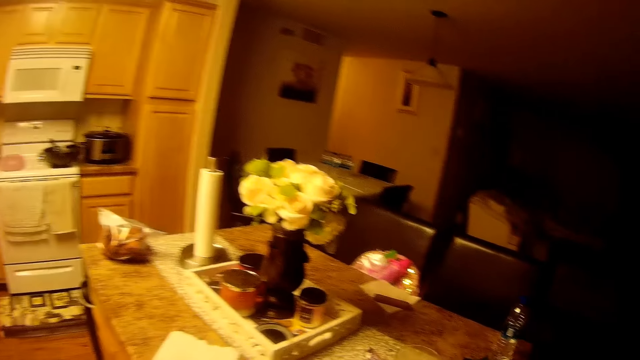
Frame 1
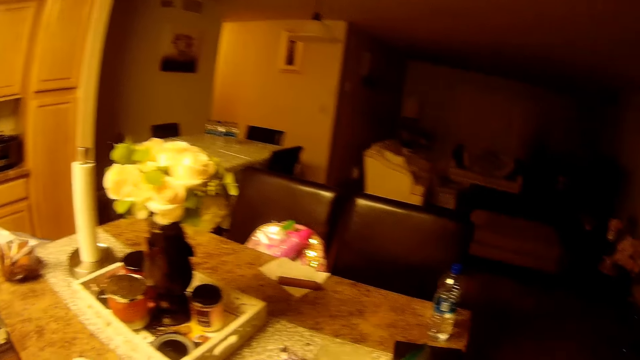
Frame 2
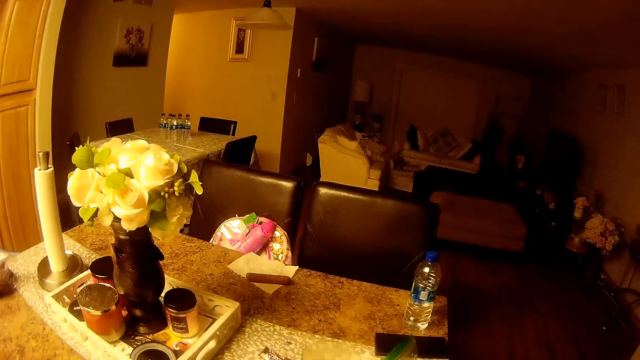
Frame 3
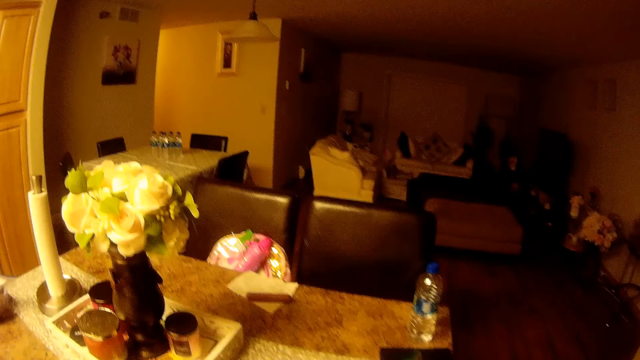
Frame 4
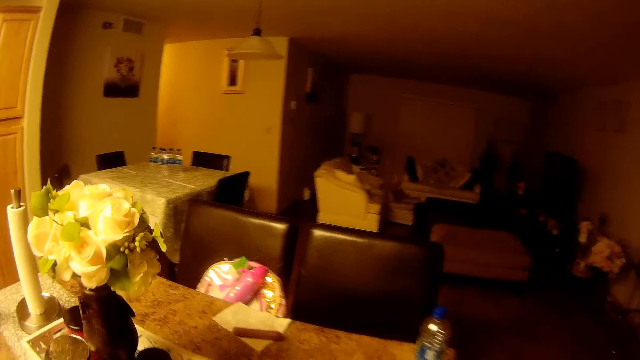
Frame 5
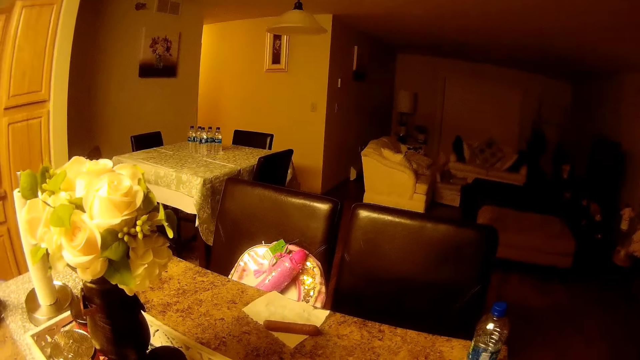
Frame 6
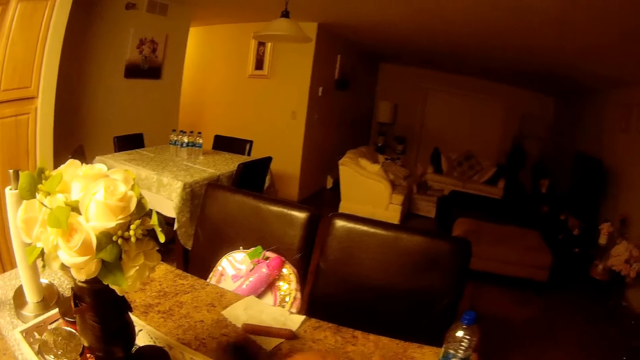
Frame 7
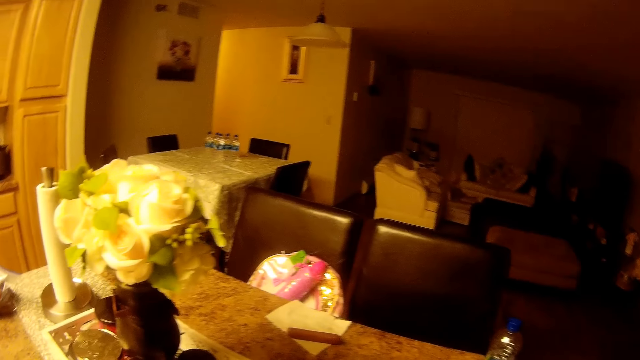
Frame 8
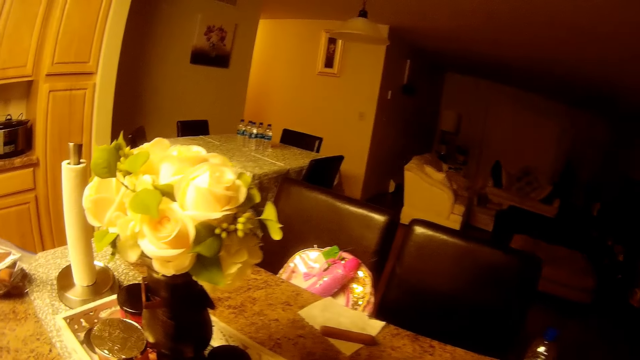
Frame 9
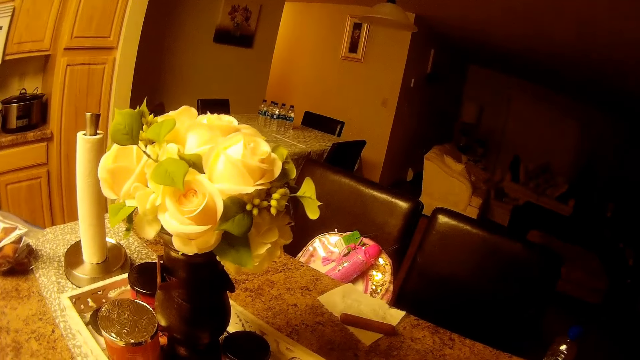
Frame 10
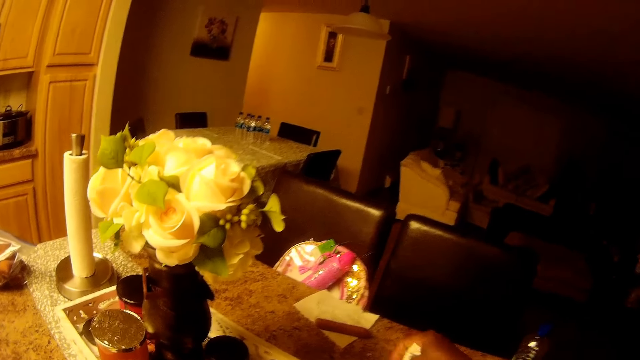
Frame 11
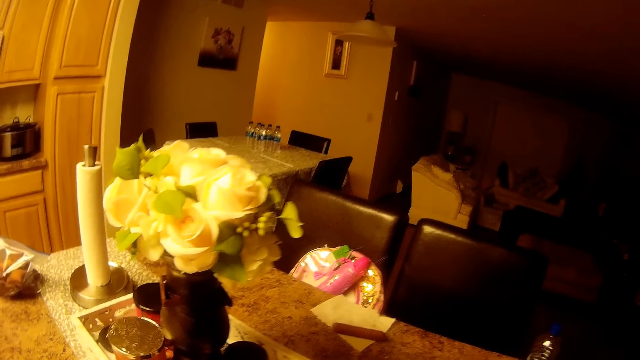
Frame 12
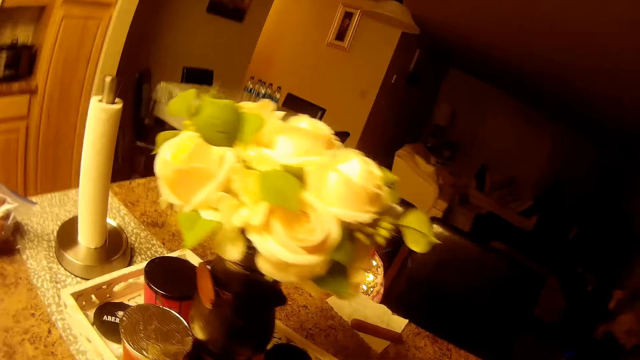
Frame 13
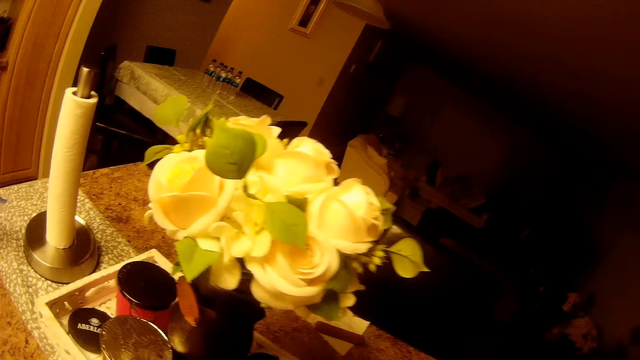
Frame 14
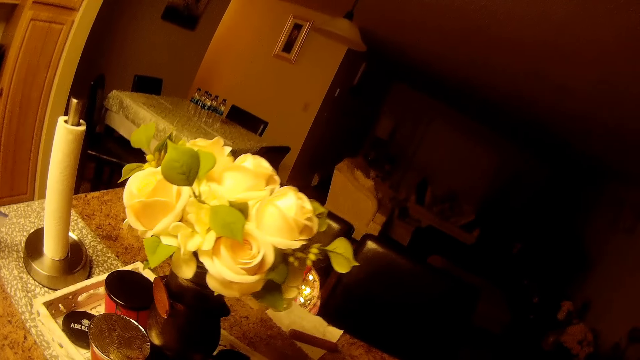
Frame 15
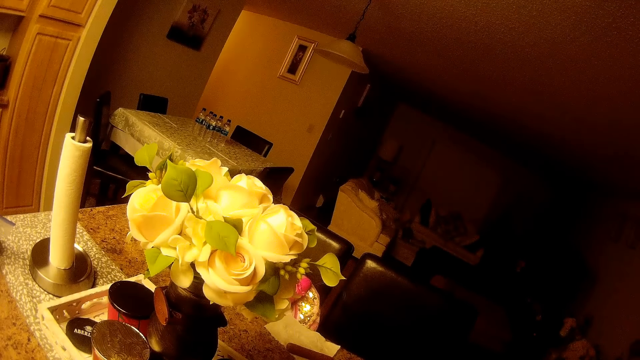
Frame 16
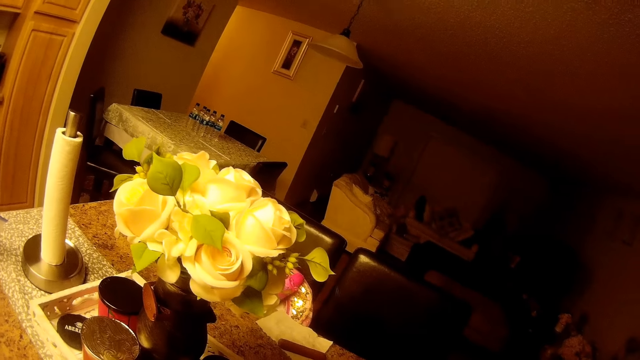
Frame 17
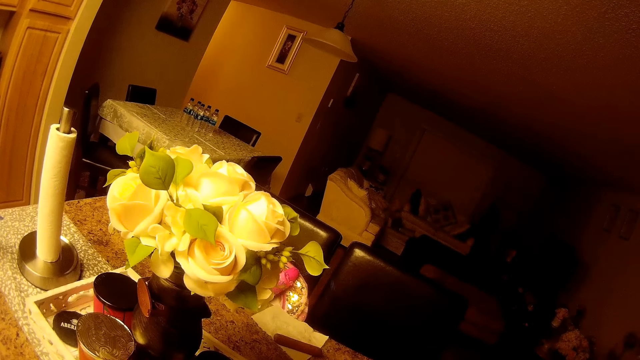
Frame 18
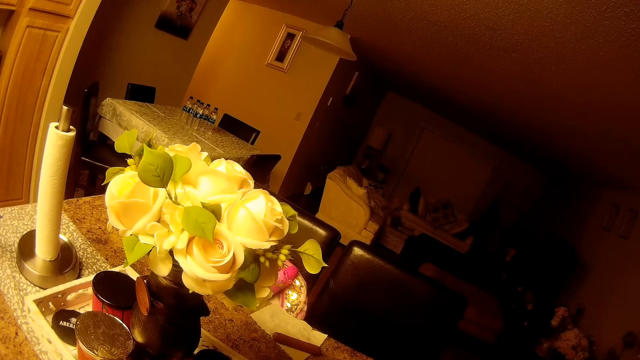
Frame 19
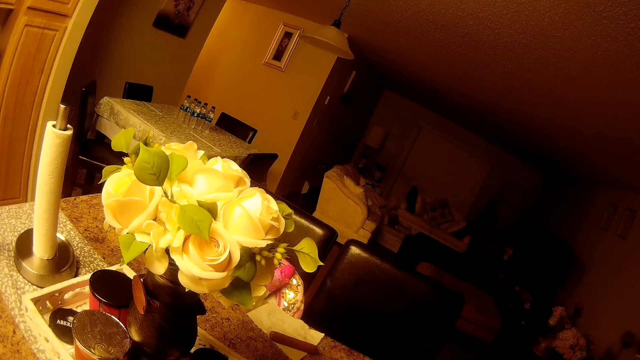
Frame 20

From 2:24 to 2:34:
The camera wearer moves a hand. They hold a paper. They stare at the flower on the table.

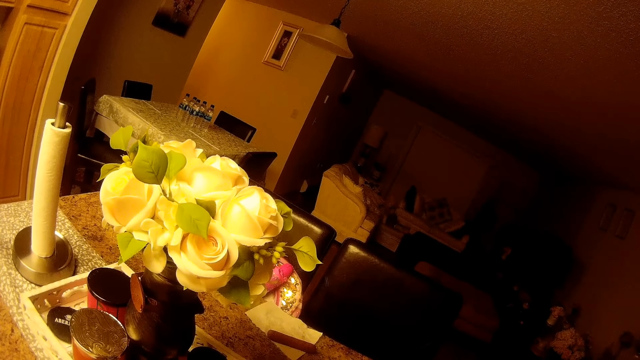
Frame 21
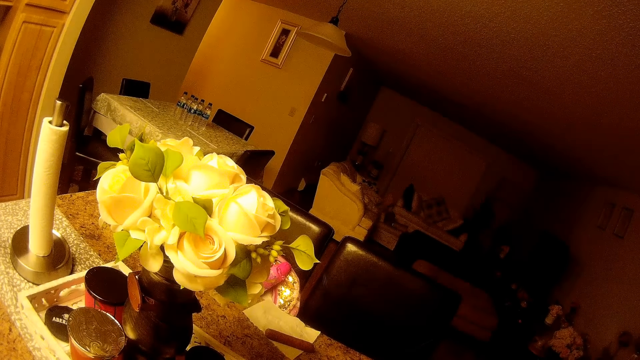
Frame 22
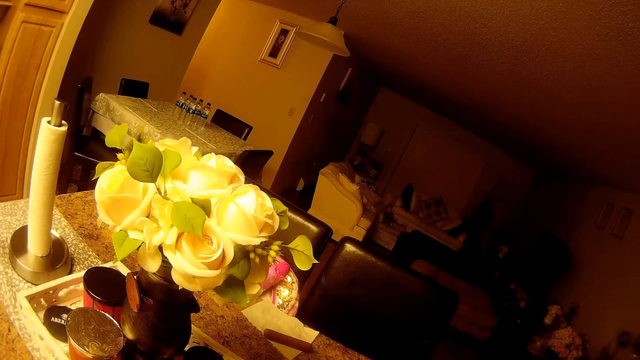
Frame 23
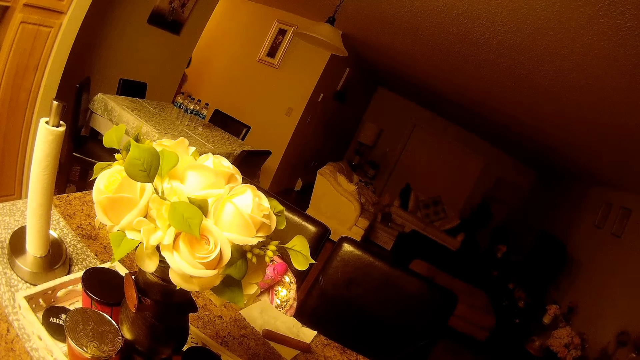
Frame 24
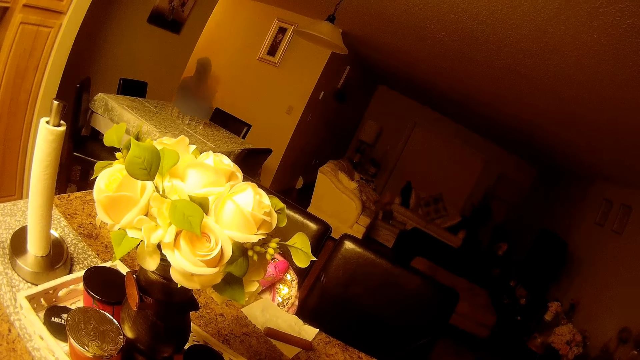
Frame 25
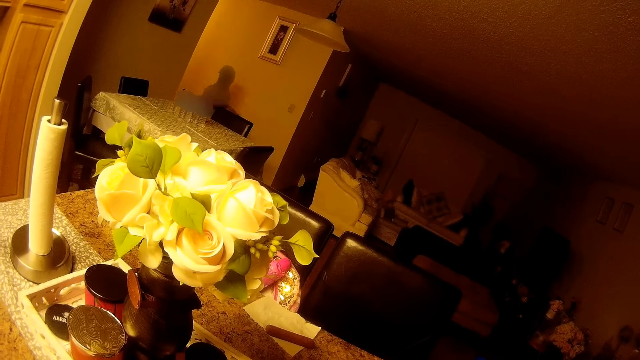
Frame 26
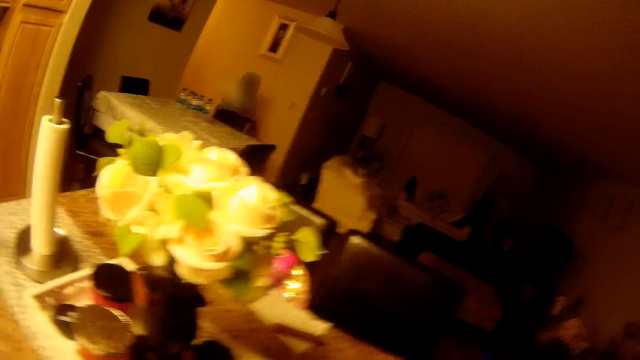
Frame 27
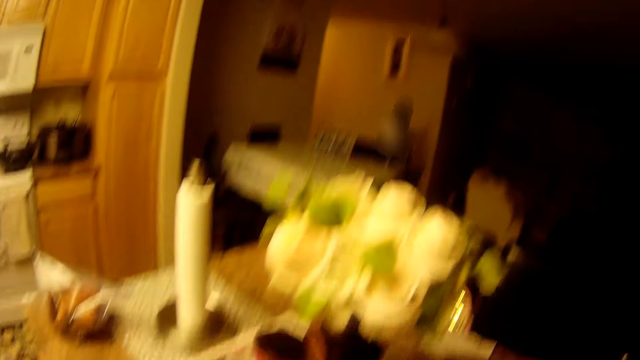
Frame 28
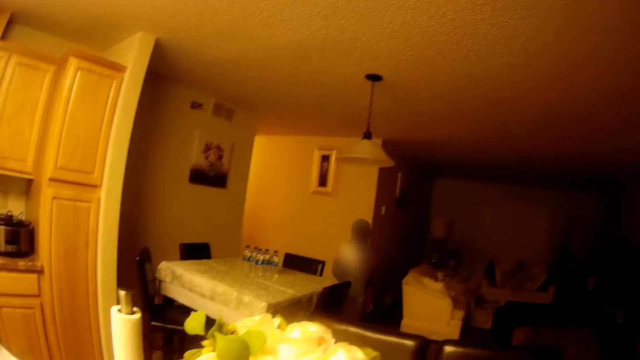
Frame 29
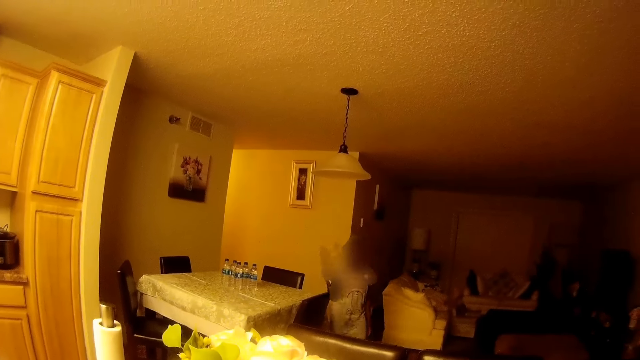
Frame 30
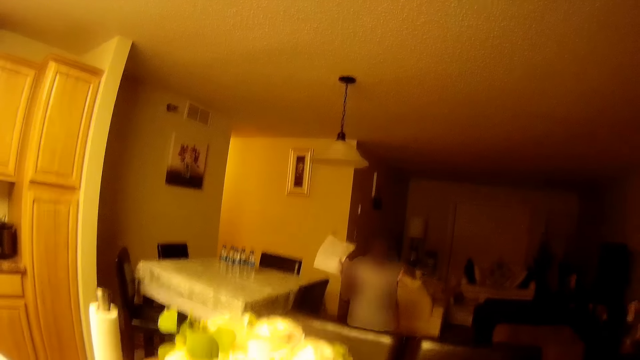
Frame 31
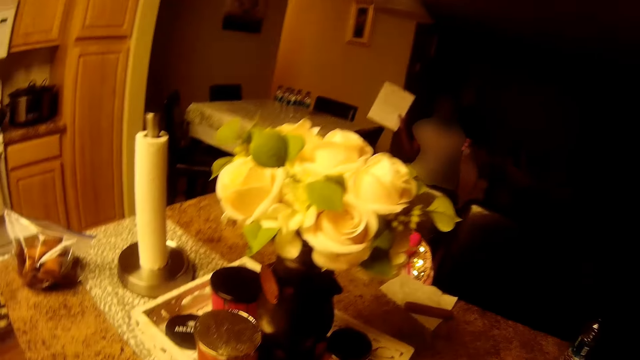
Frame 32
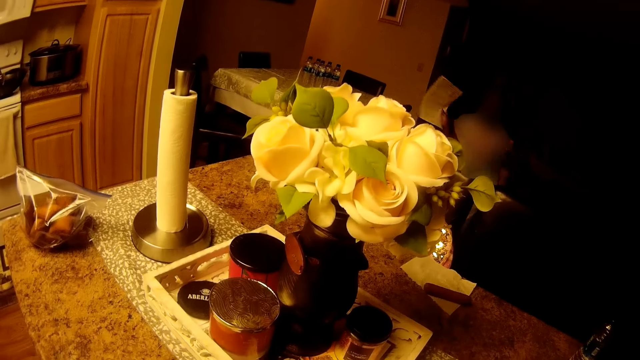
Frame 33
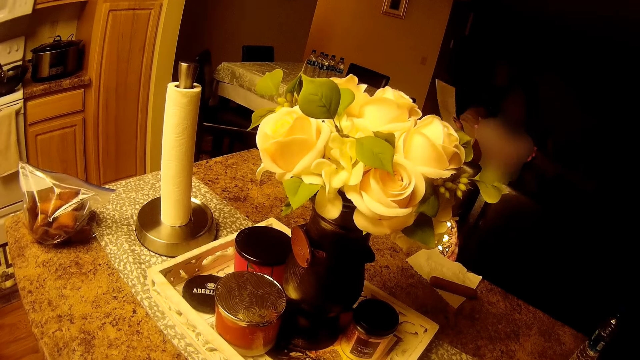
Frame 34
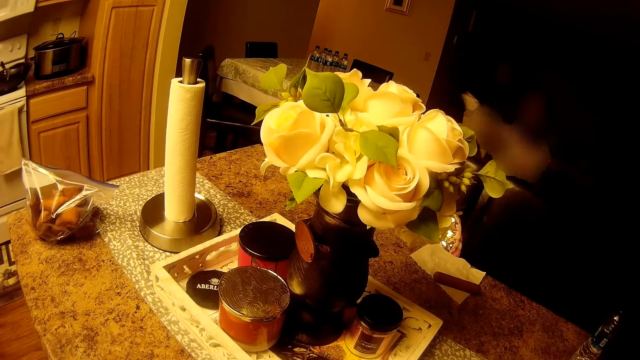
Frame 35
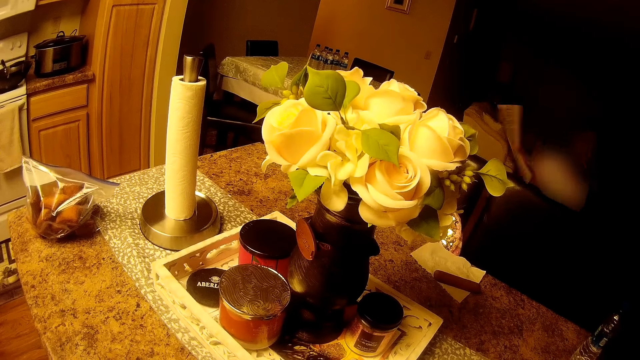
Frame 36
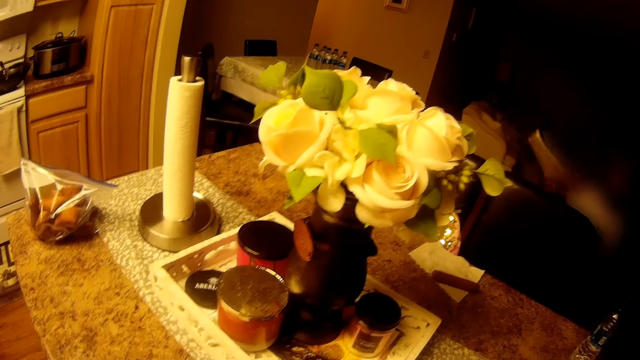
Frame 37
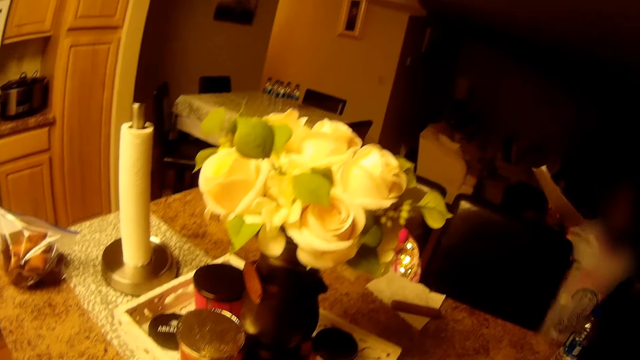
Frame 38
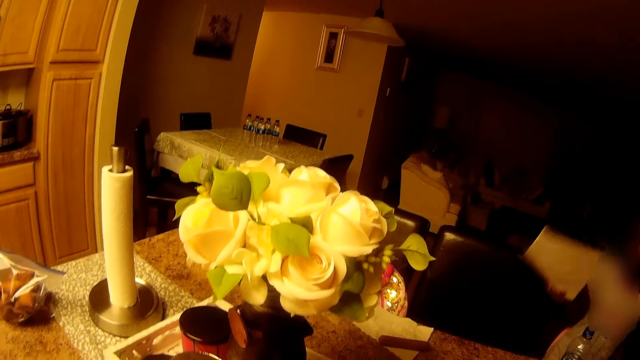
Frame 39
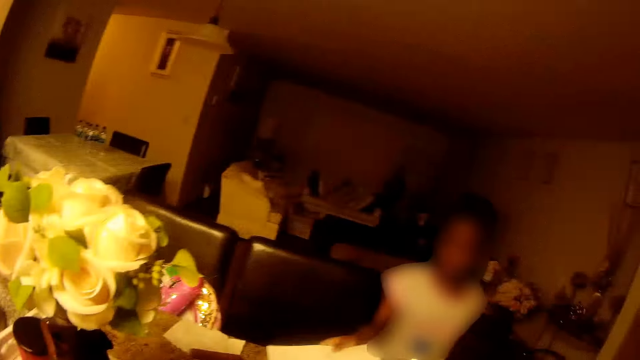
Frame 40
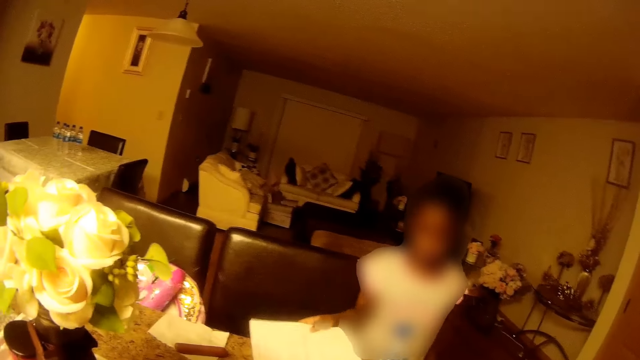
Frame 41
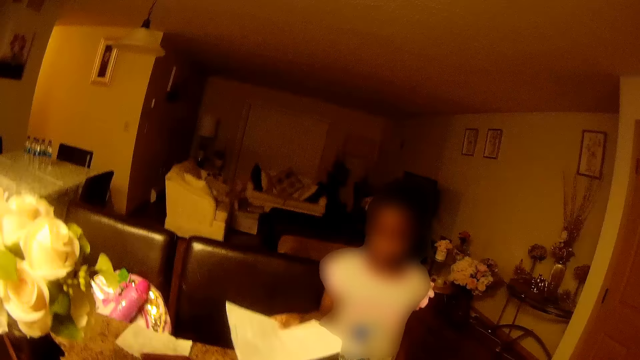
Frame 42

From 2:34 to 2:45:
The girl interacts with the camera wearer. The girl holds a paper and walks into the kitchen.
